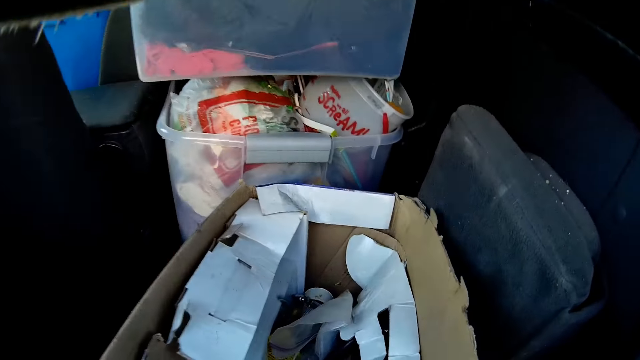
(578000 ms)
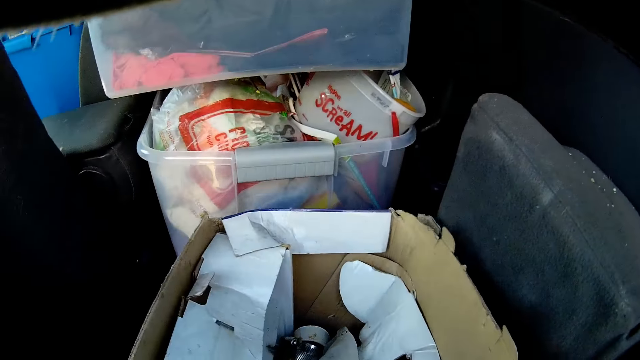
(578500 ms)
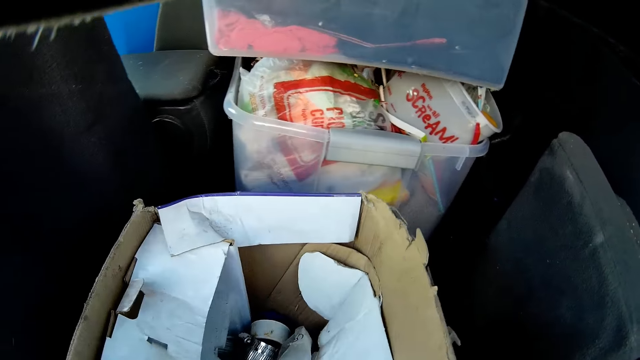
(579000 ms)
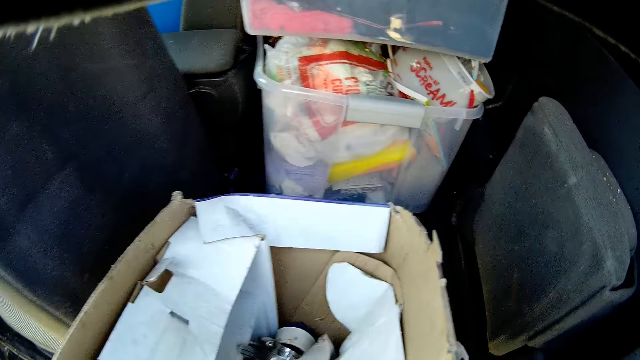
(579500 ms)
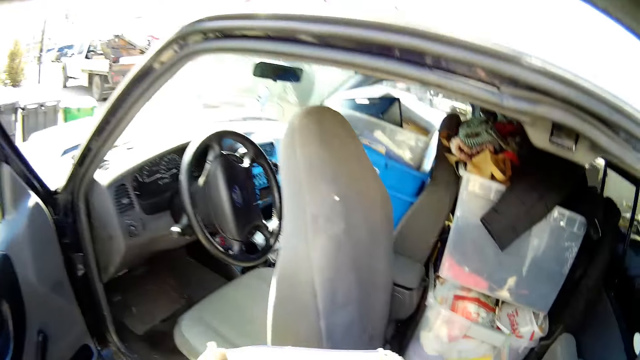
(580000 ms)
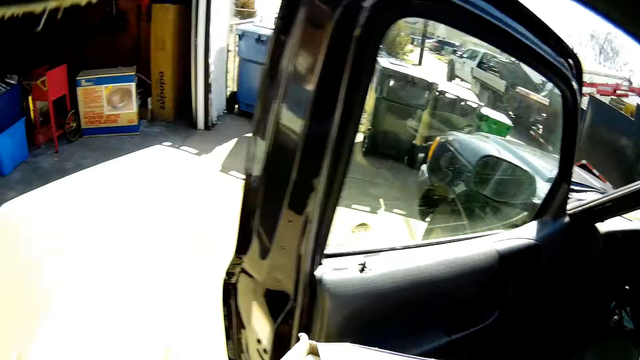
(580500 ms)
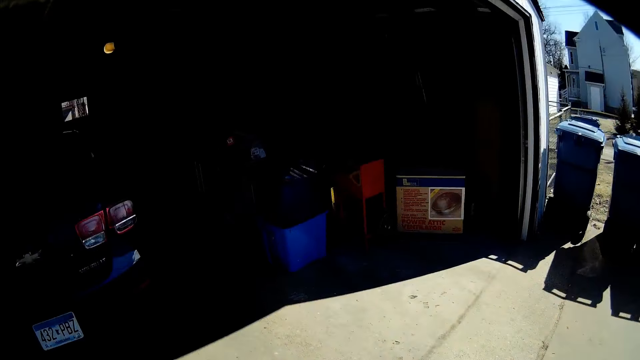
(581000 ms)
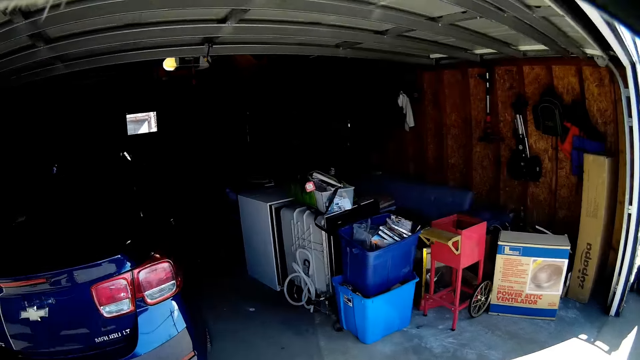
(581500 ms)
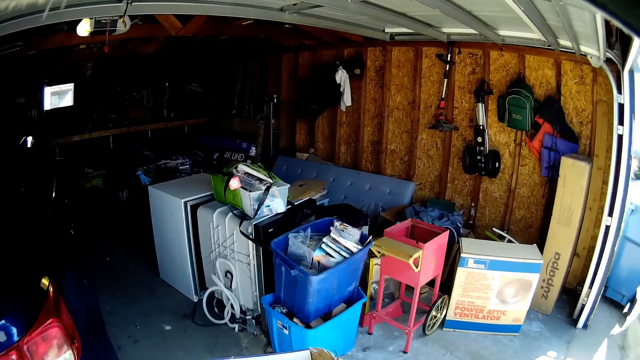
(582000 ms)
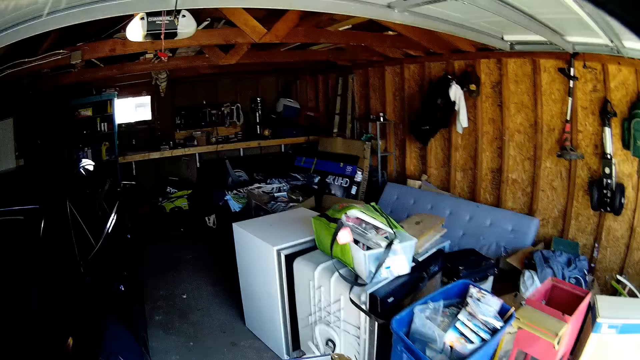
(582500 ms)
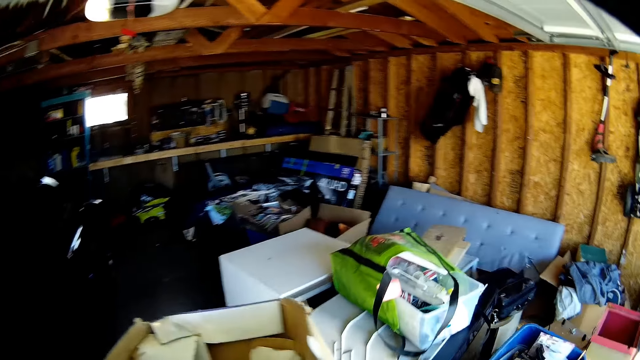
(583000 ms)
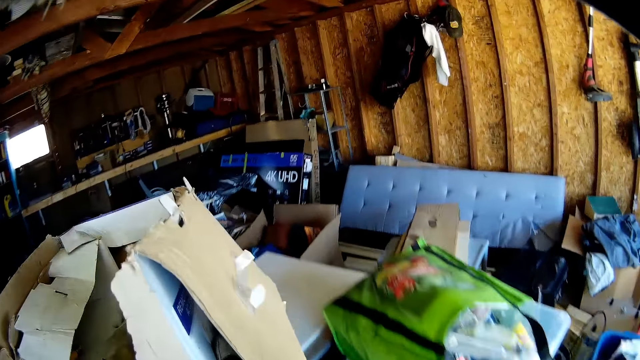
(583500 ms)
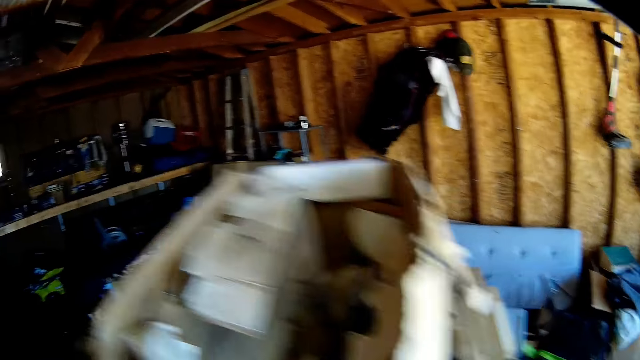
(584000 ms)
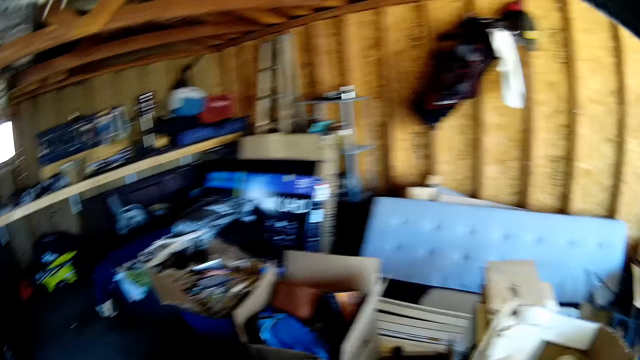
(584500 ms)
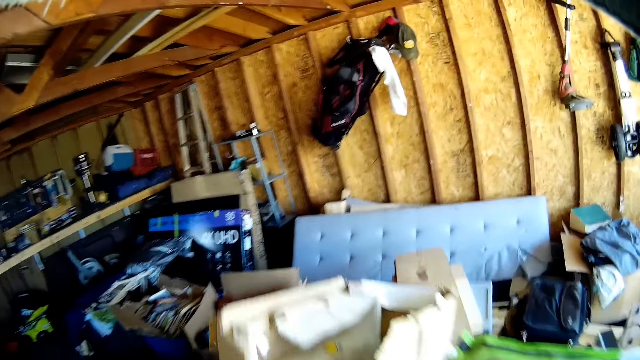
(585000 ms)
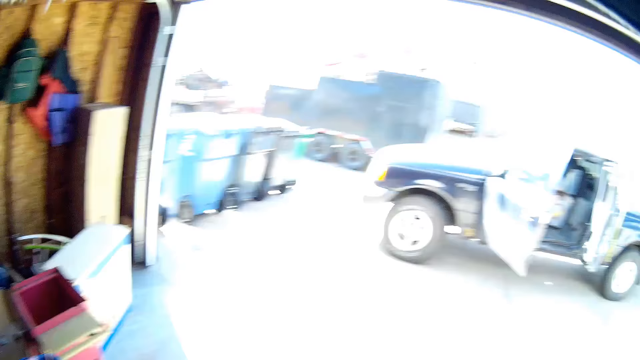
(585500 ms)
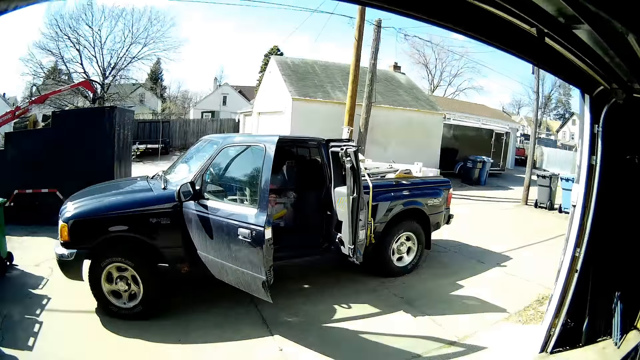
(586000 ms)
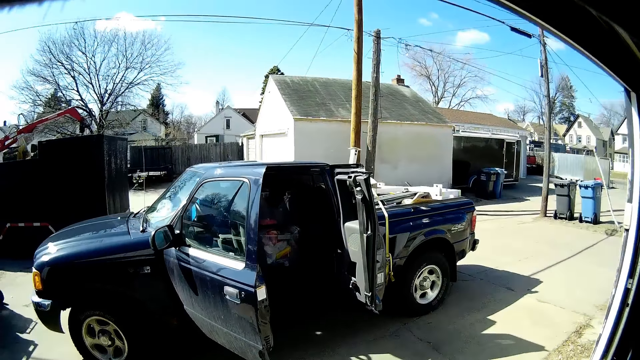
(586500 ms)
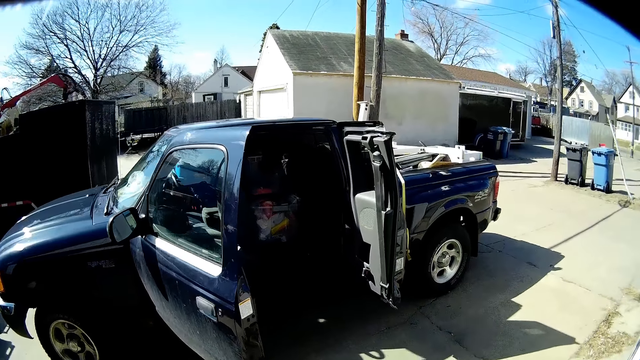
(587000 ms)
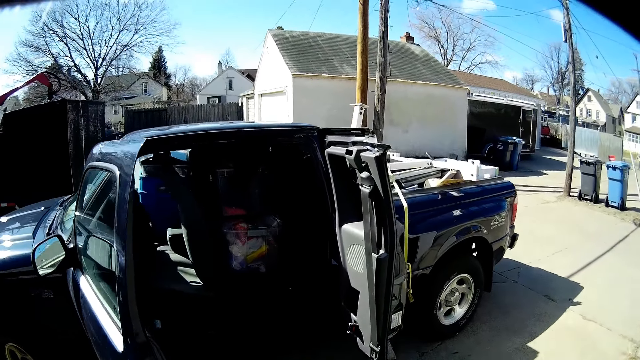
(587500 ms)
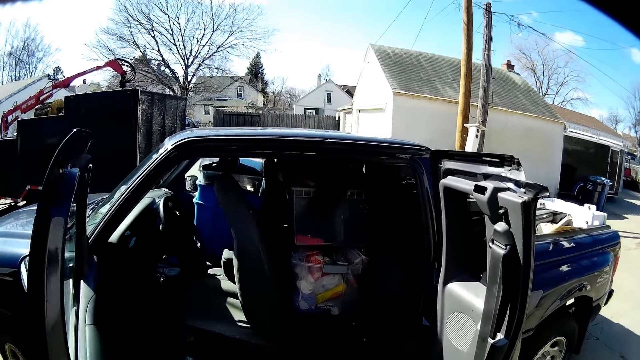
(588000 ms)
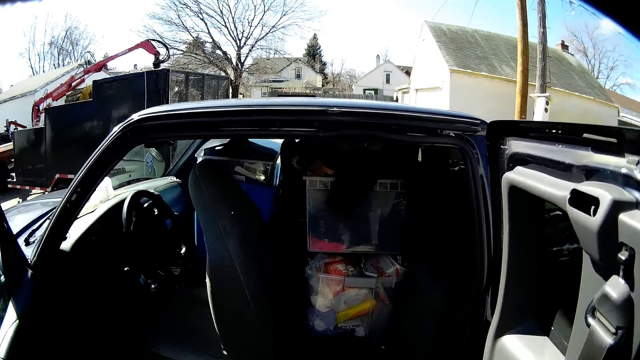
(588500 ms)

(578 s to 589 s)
The camera wearer picks up a box. They walk towards the workshop. They enter a building. They put the box on top of something. They walk towards the car.

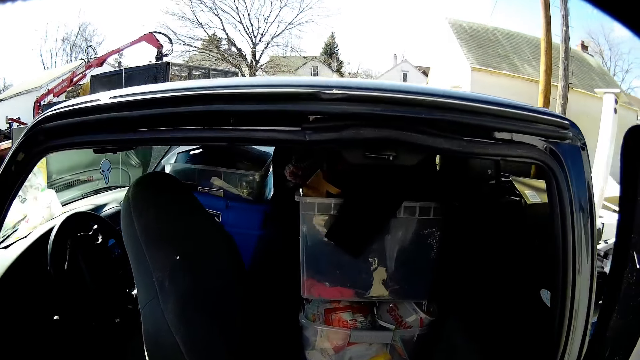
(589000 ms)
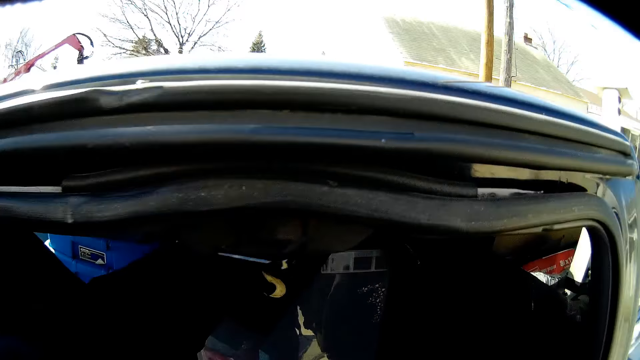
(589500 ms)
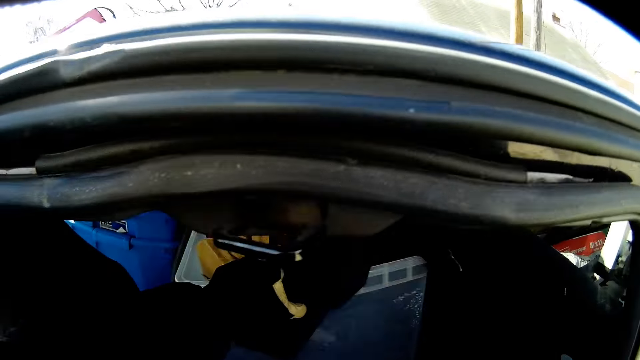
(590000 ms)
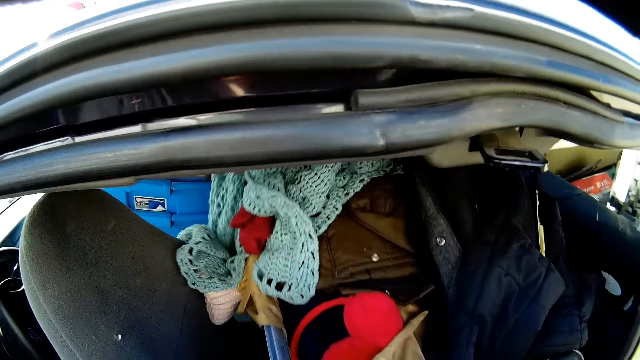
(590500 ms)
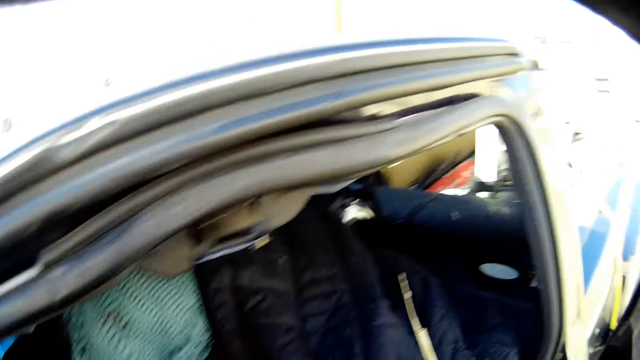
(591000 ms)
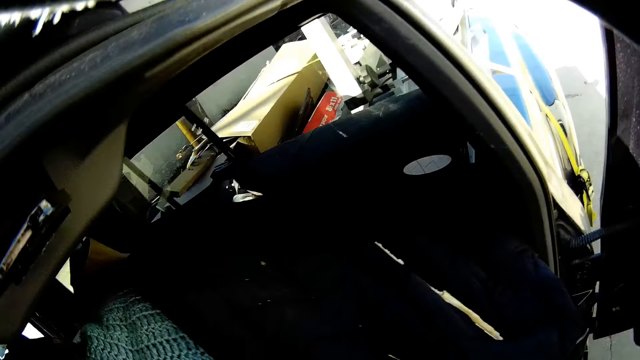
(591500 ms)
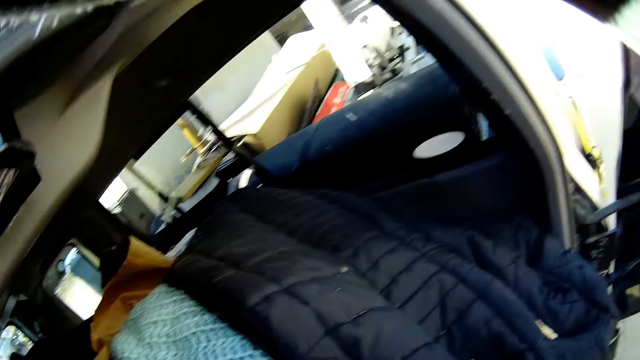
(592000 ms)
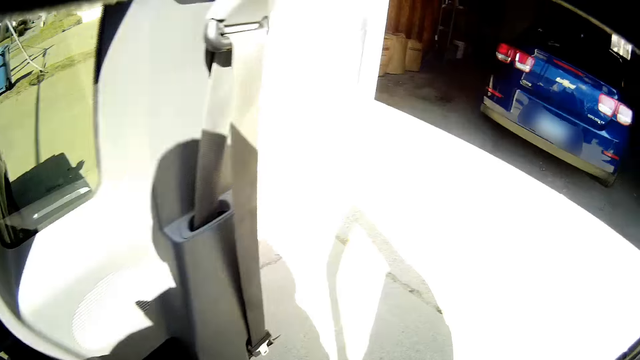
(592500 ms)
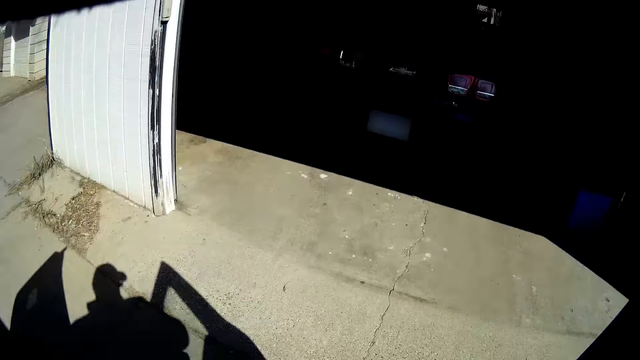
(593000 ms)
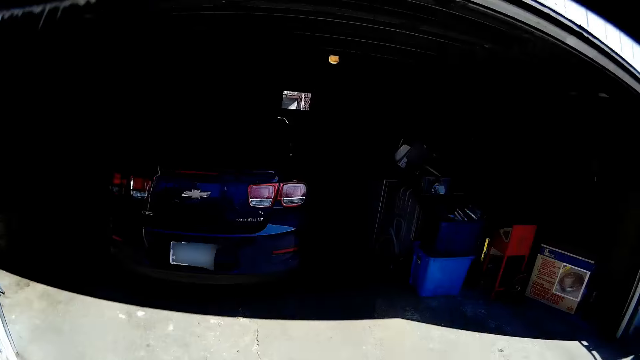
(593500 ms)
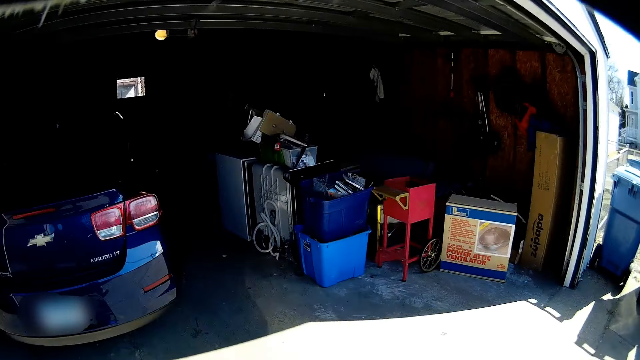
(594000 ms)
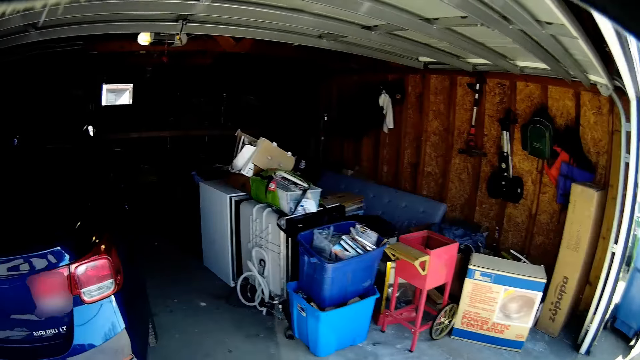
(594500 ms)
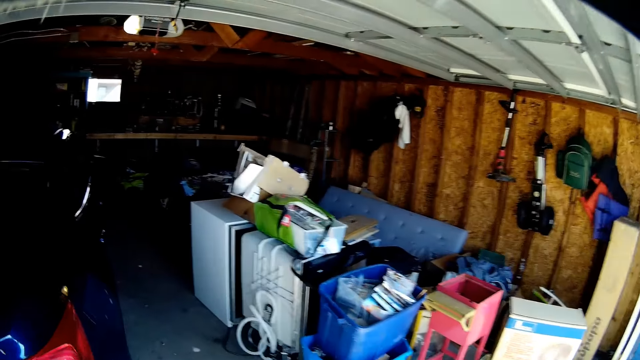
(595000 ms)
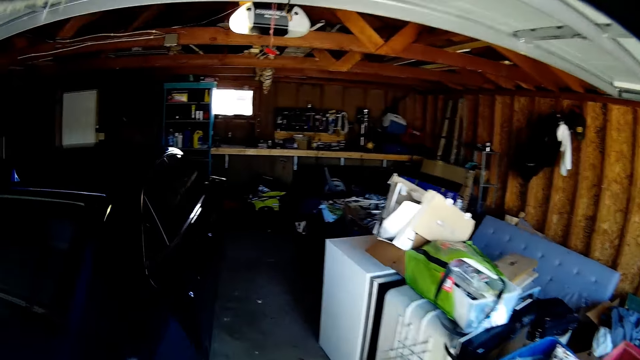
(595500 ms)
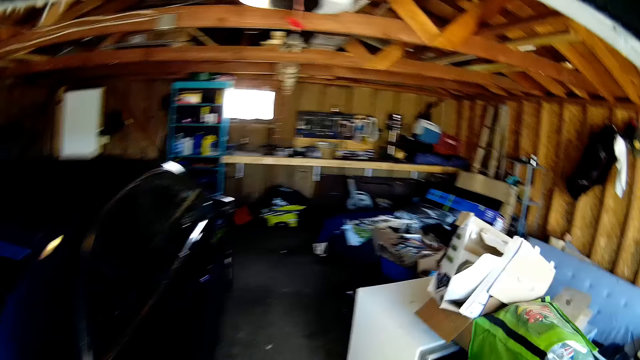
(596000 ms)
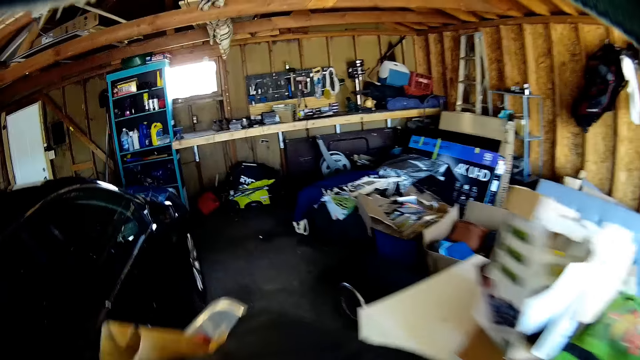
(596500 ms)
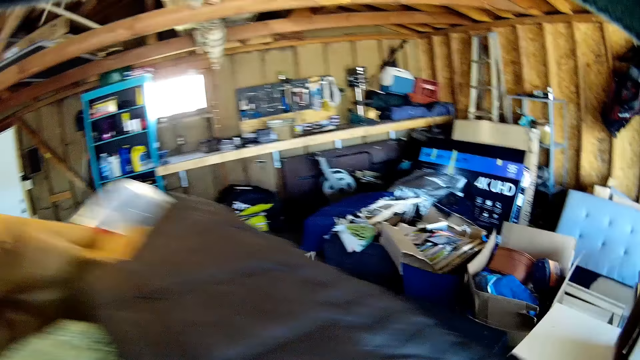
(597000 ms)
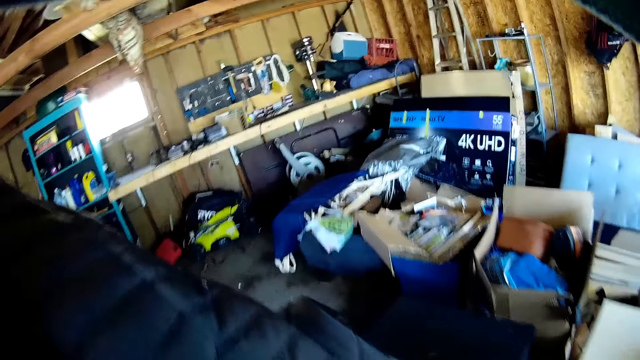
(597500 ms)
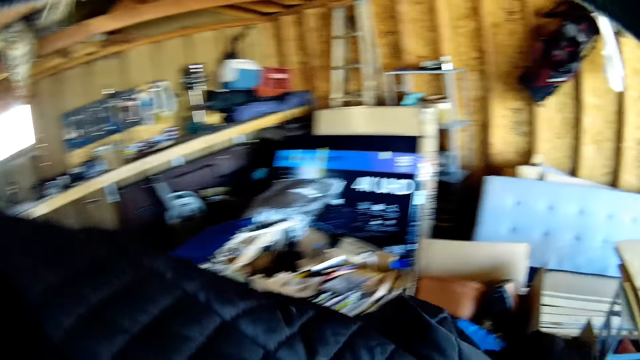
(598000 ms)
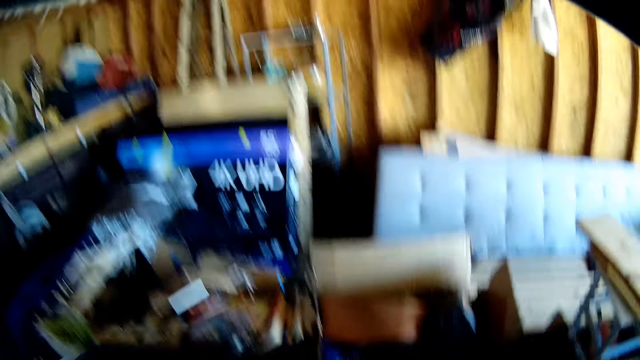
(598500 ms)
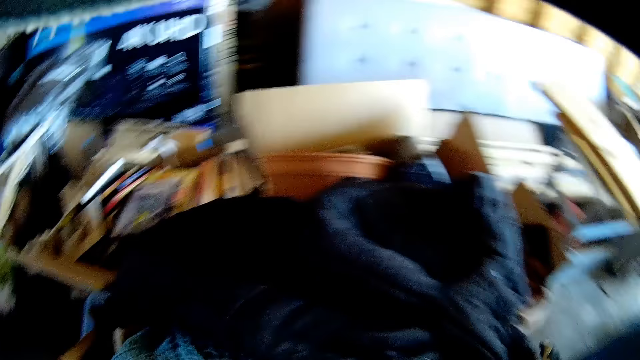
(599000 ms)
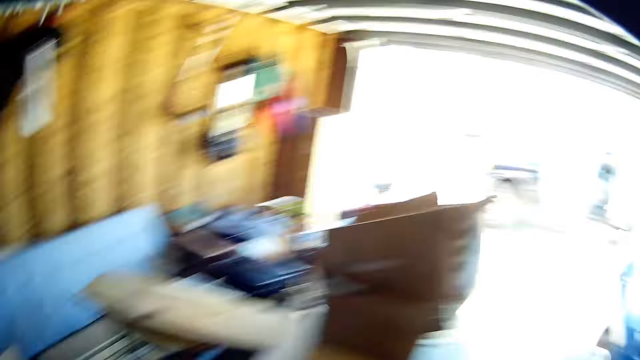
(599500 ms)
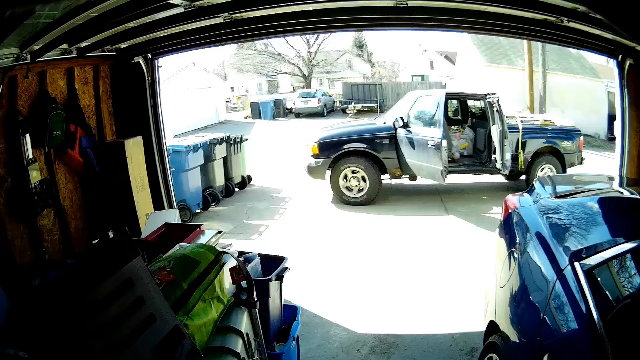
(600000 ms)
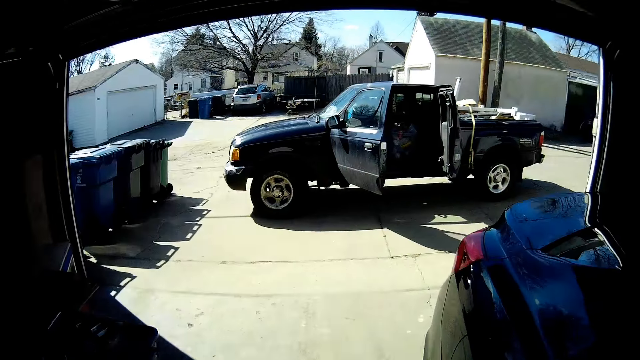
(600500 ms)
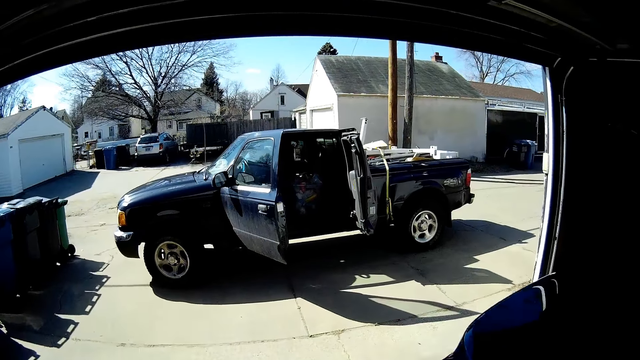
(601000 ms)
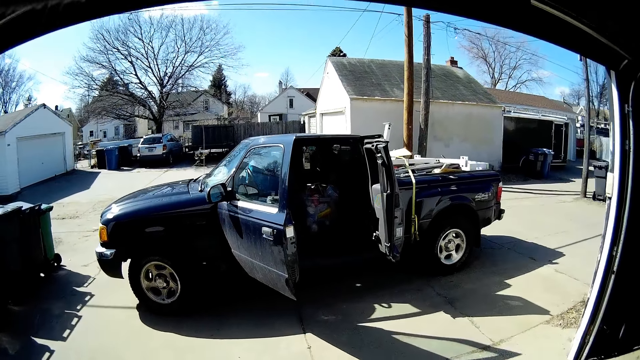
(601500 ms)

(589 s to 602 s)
The camera wearer picks up a bucket of clothes. They walk towards the workshop. They put the bucket inside the building. They walk towards the car.
